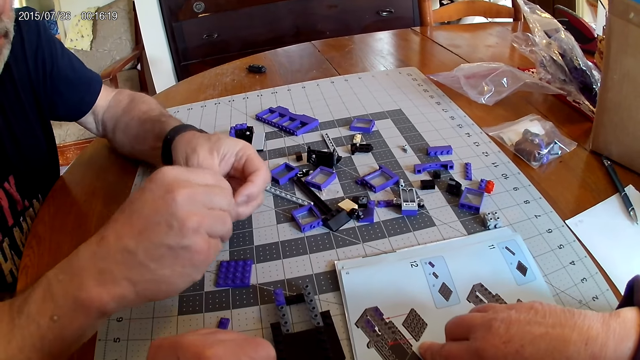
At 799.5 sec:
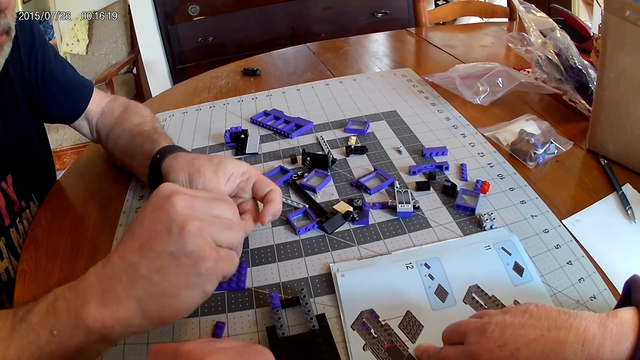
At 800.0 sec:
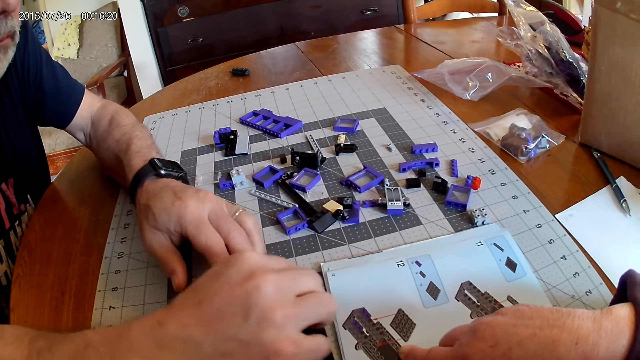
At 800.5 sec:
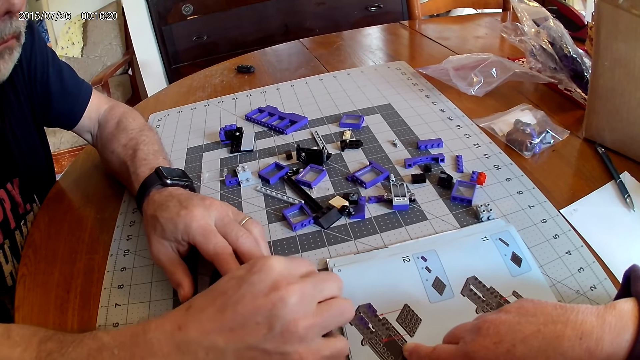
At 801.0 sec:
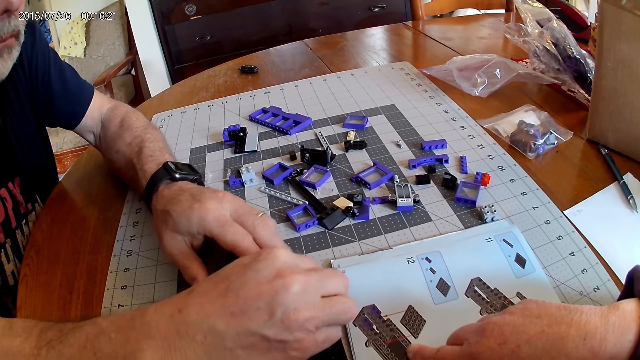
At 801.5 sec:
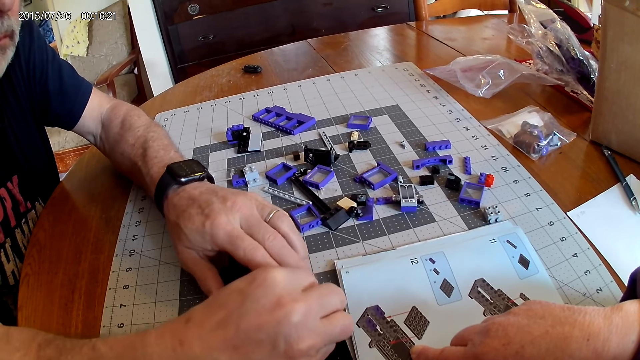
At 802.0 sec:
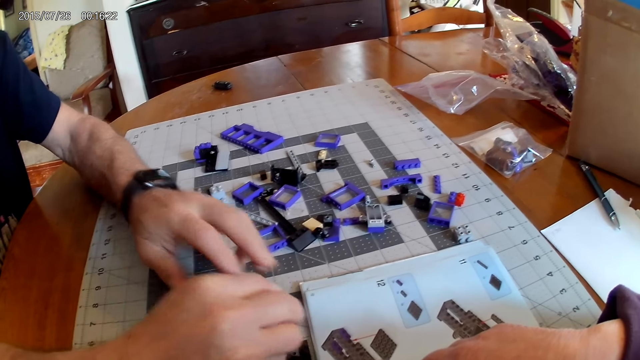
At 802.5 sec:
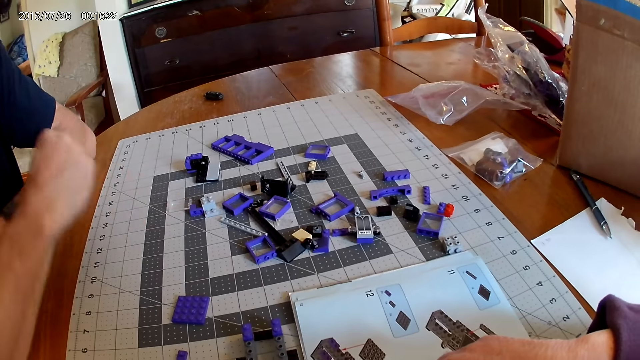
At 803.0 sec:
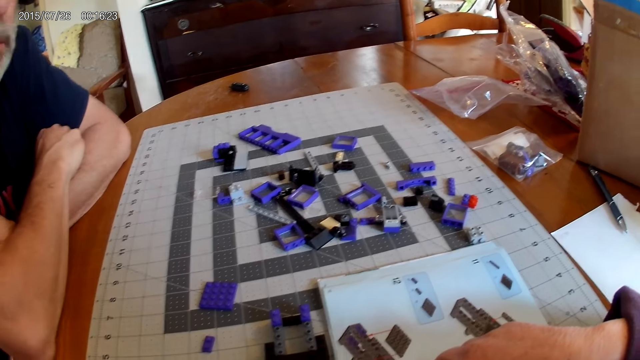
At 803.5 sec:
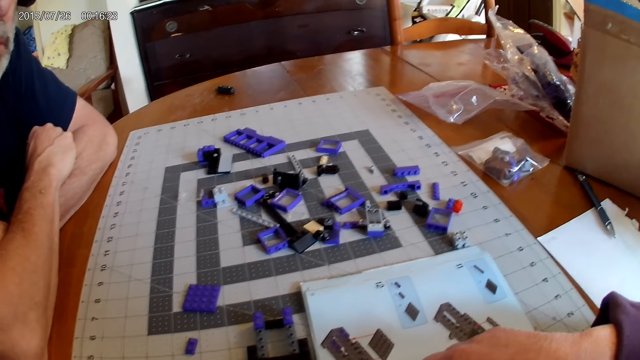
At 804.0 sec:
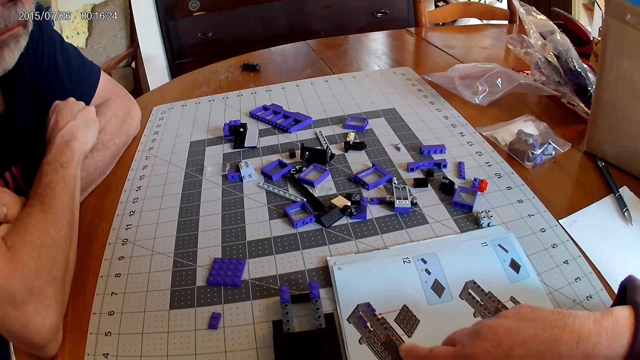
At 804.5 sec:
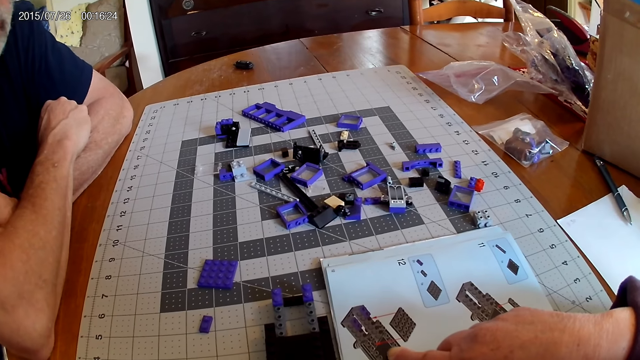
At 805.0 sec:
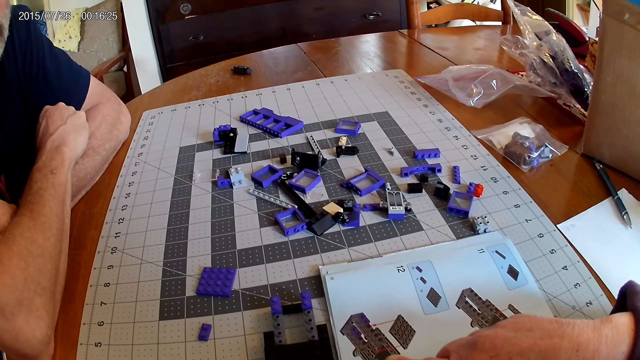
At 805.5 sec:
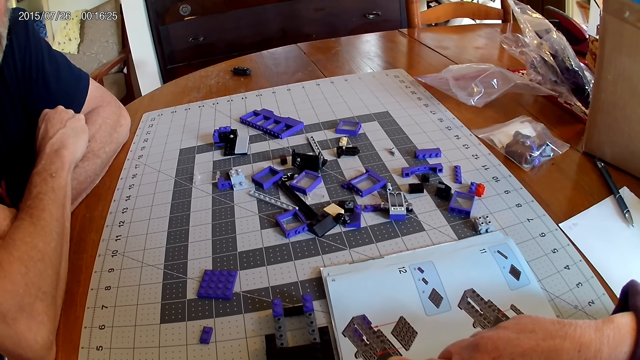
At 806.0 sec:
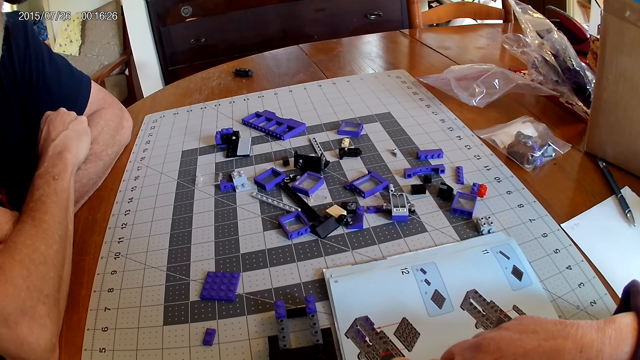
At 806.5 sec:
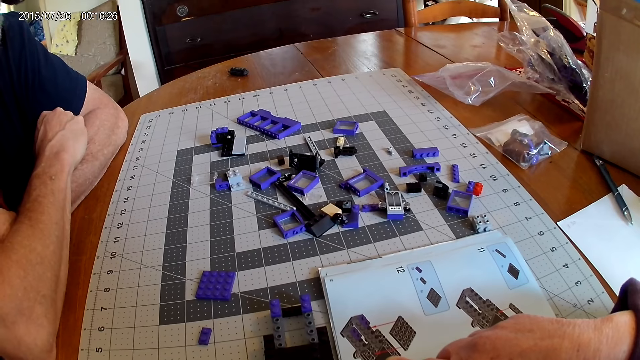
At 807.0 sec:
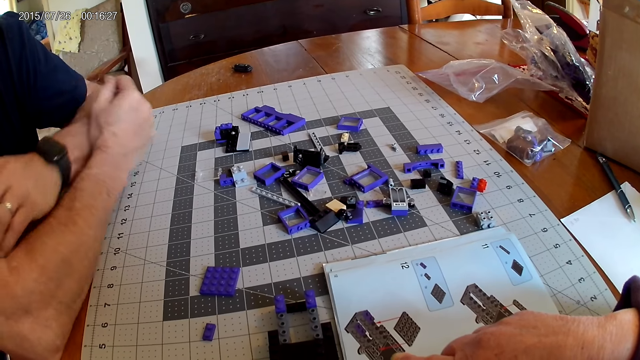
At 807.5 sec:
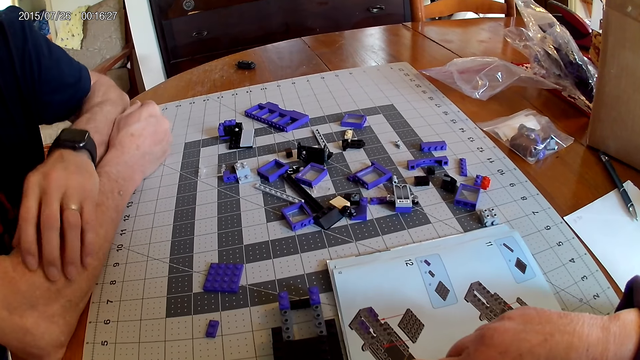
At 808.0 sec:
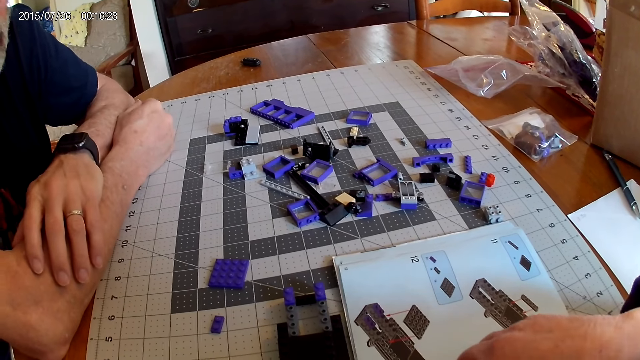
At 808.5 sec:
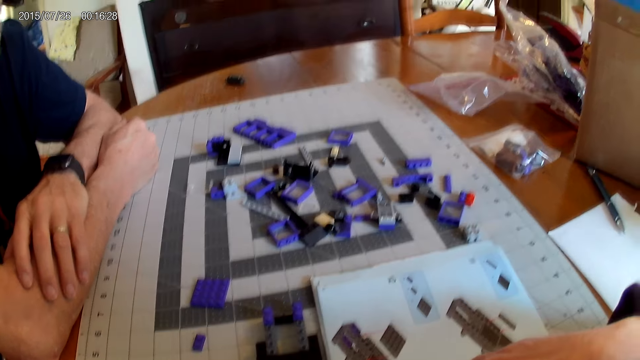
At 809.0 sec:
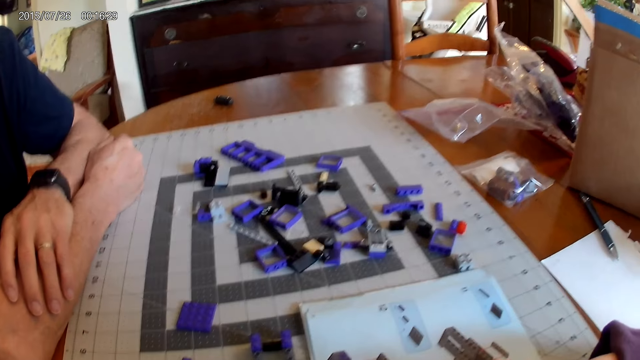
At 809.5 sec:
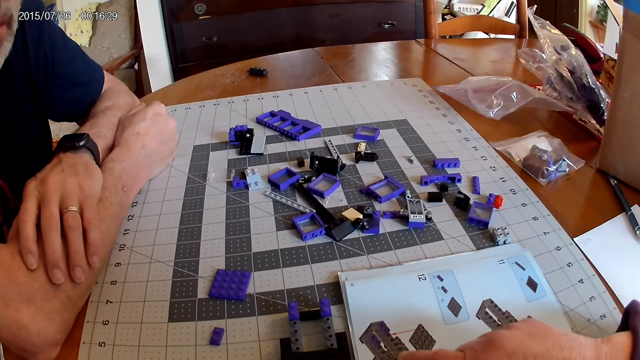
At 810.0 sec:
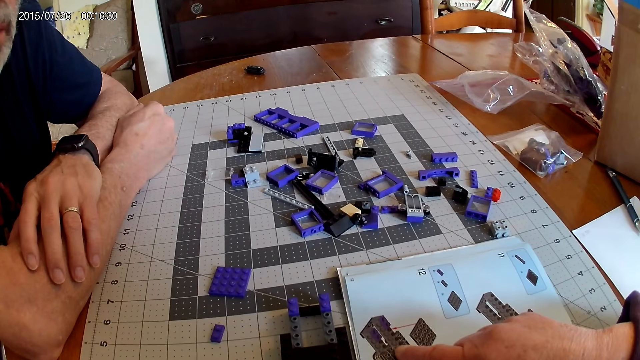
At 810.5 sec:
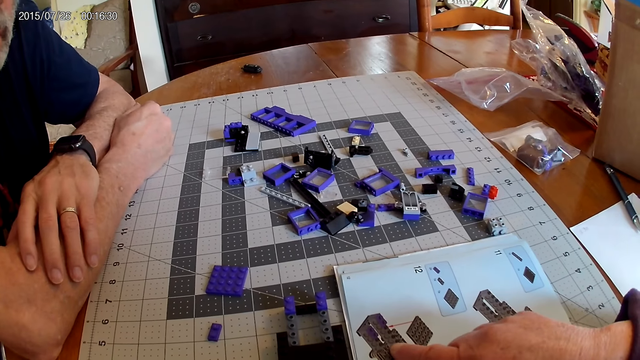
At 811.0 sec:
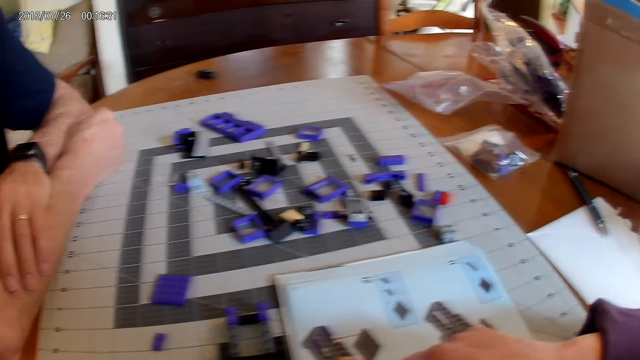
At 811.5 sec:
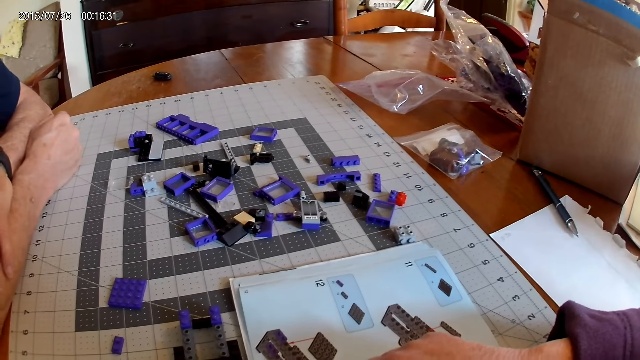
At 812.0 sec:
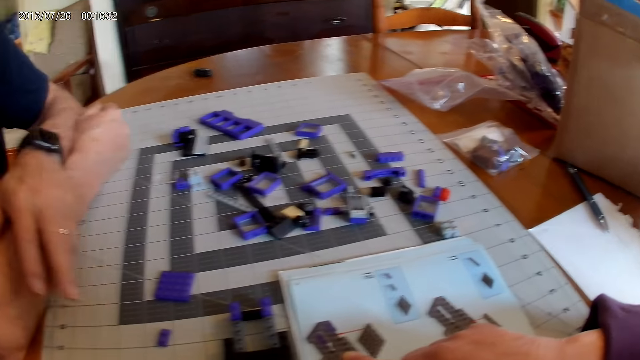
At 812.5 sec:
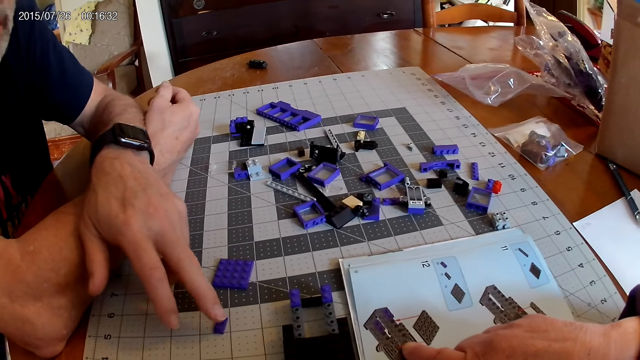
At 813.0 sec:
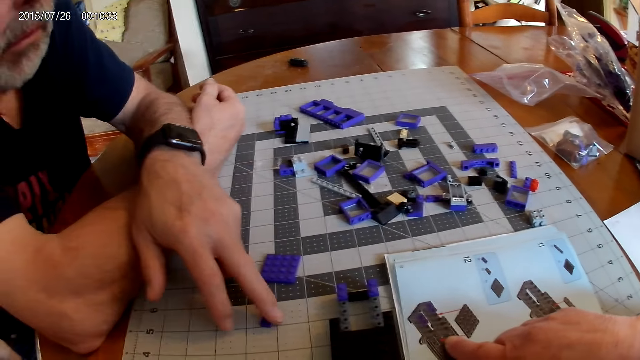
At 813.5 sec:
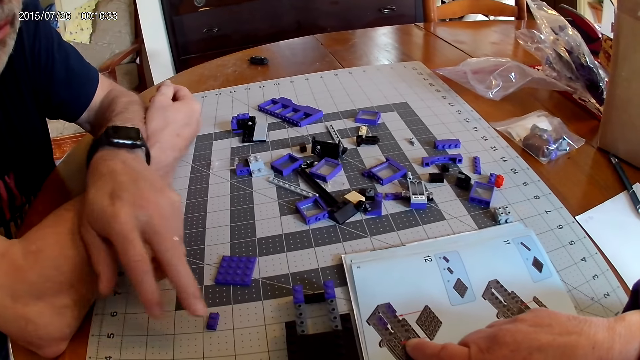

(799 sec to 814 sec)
A man fixes the plastic block piece on the plastic model. The camera wearer points at the instructional manual book.

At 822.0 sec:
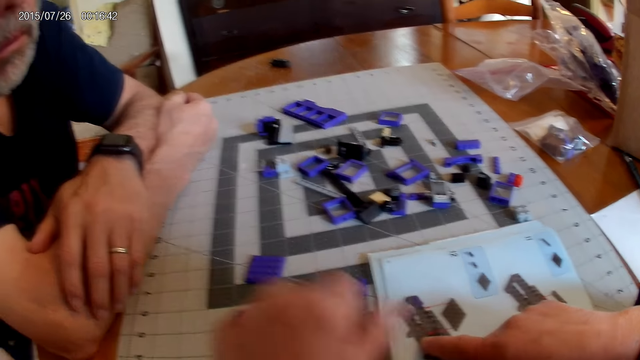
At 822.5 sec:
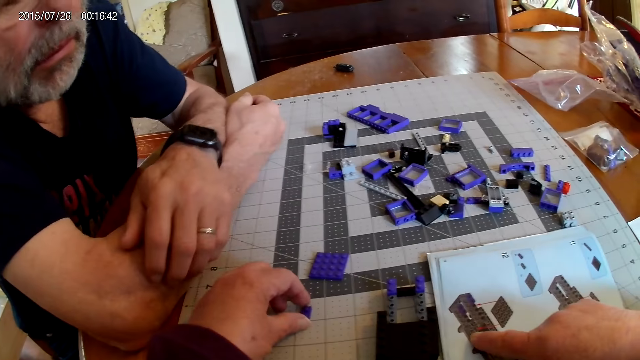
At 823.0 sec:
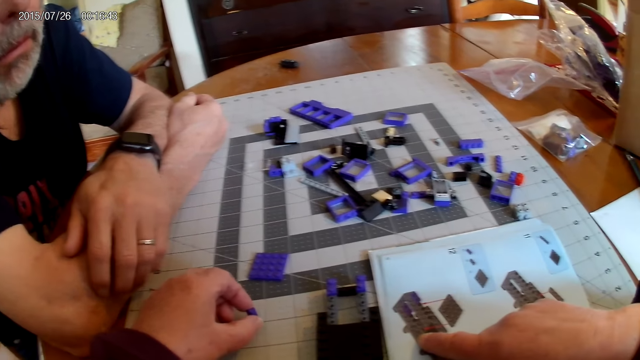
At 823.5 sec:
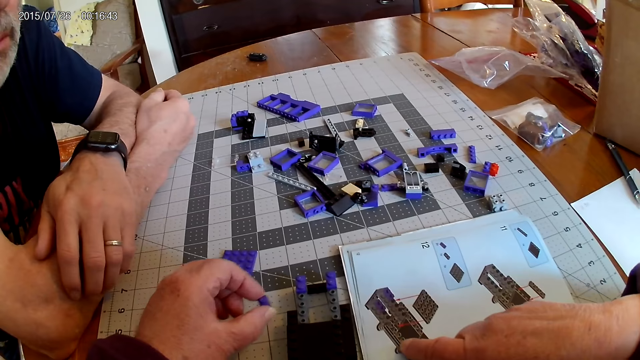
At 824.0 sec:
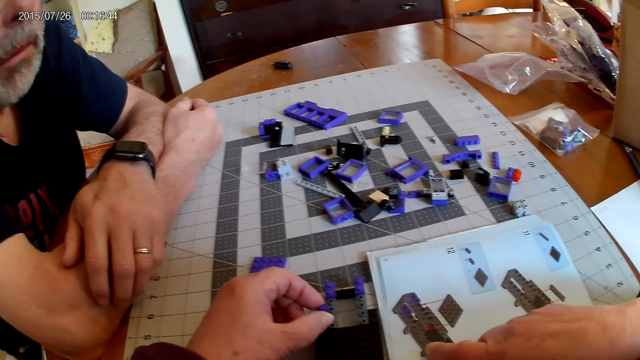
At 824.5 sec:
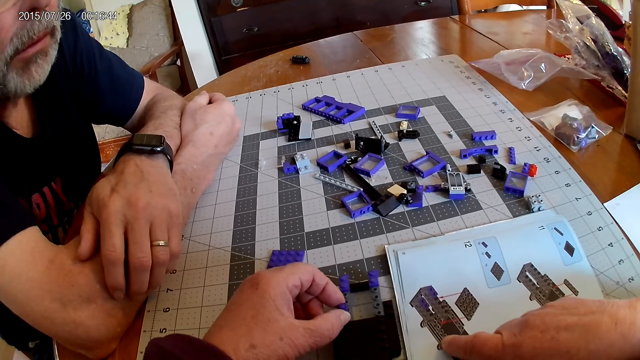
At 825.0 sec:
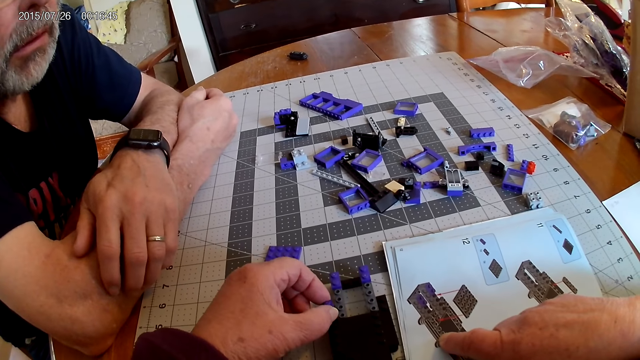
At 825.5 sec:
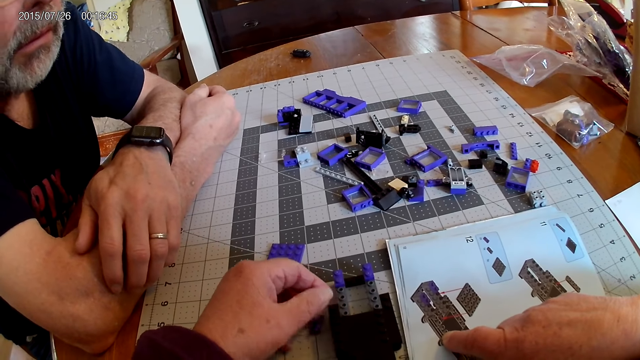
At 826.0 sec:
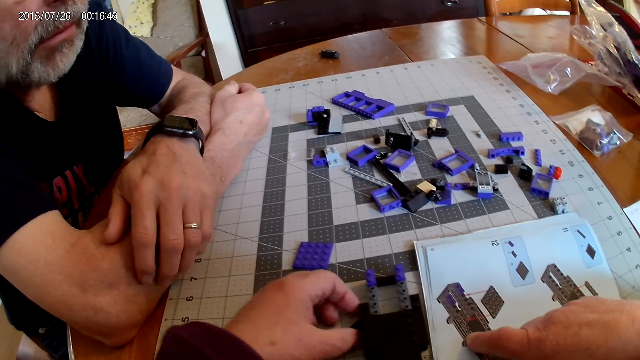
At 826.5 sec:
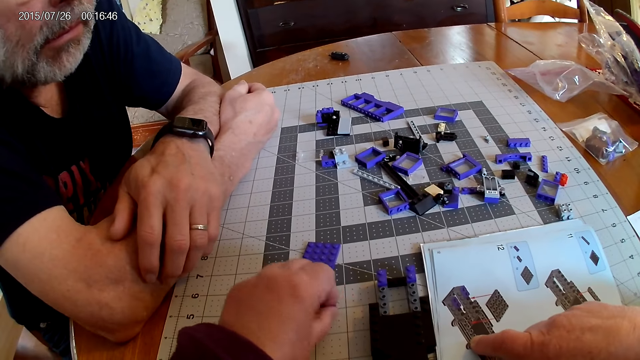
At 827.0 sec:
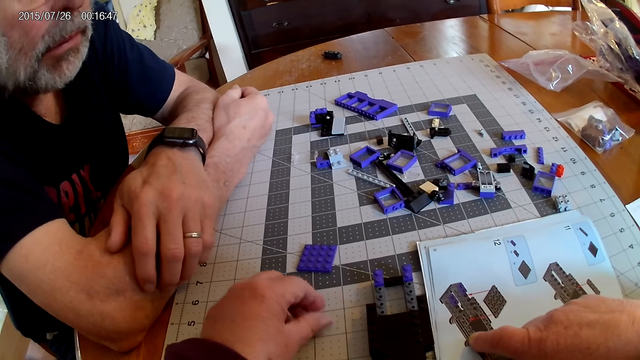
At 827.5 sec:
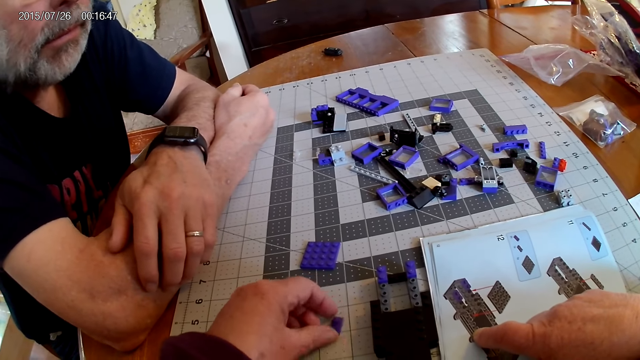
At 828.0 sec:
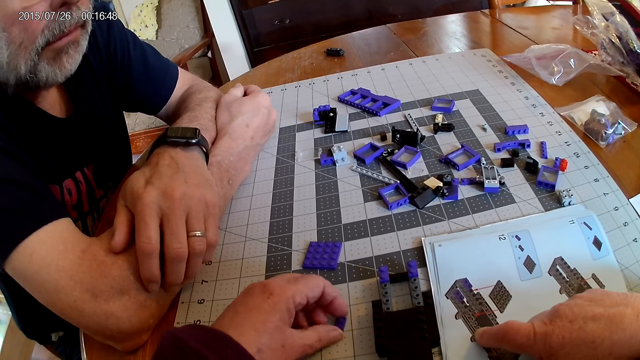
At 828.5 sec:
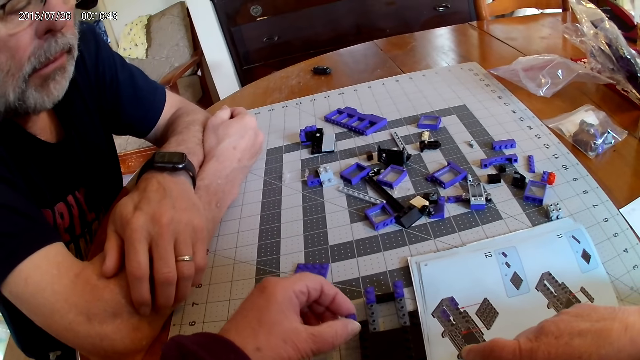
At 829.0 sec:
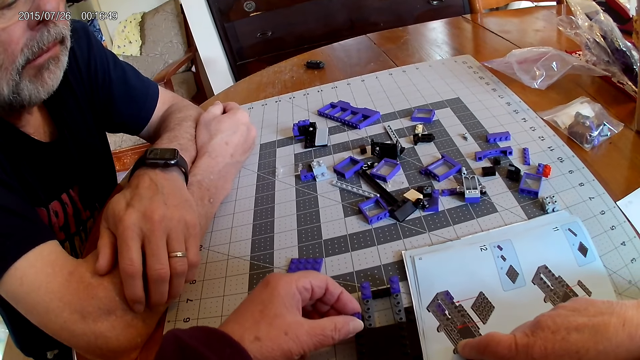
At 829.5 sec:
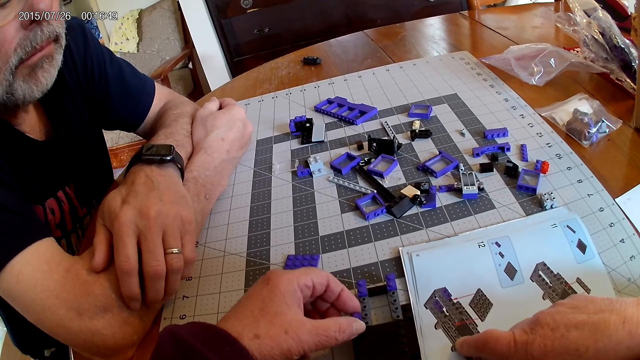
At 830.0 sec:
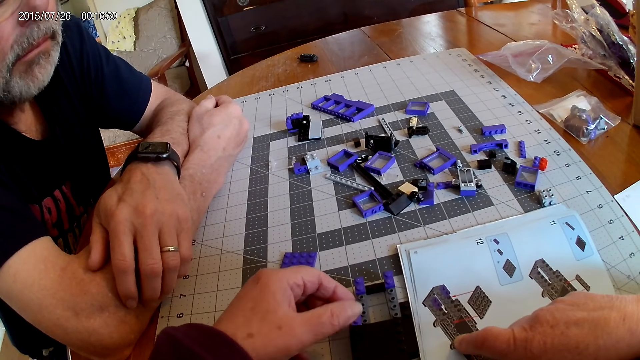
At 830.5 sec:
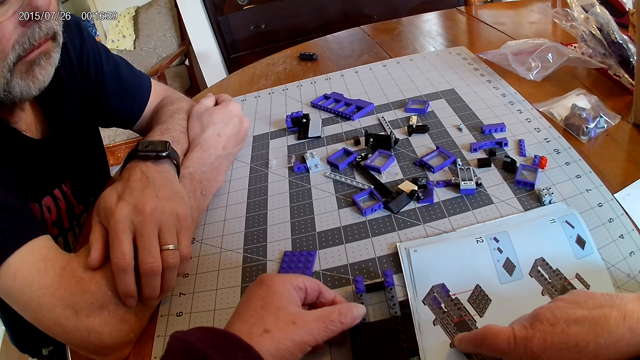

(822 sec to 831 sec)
The camera wearer picks the plastic block pieces. They talk to a man. They pick a plastic block piece. They fix the part into the device or plastic model.
